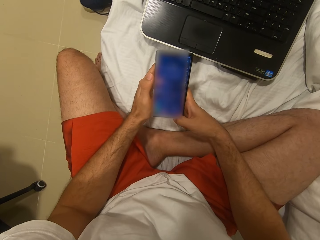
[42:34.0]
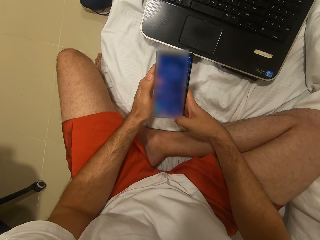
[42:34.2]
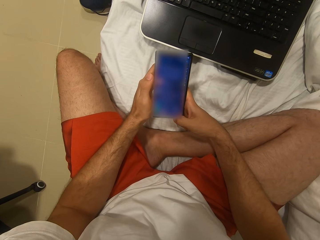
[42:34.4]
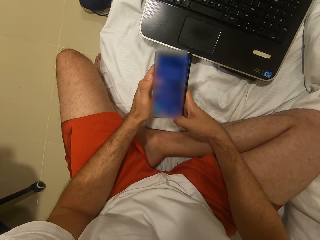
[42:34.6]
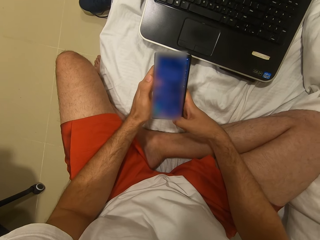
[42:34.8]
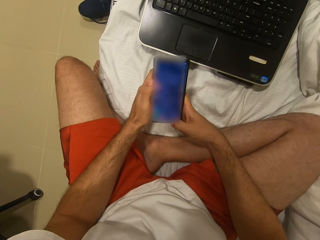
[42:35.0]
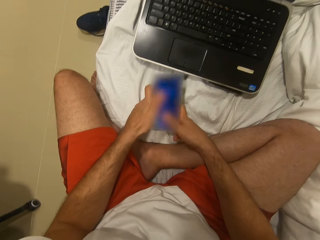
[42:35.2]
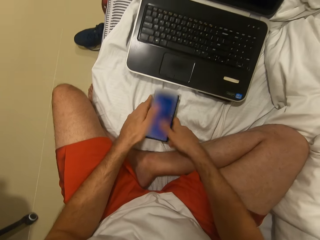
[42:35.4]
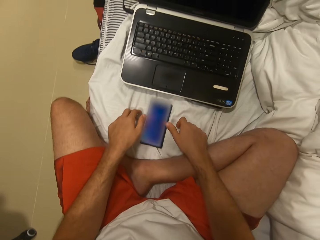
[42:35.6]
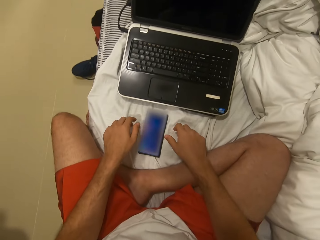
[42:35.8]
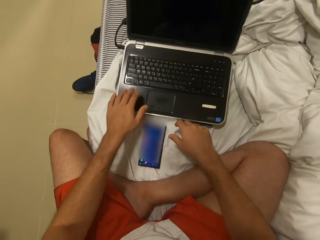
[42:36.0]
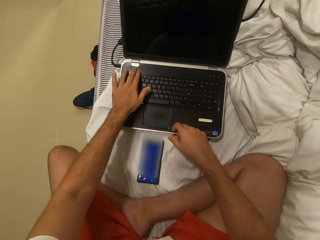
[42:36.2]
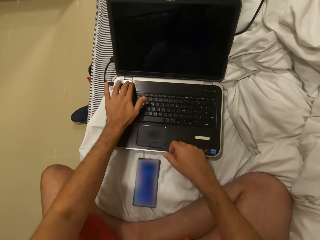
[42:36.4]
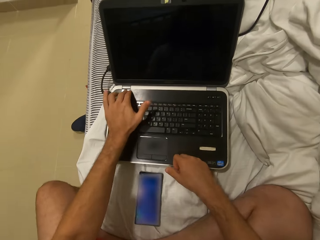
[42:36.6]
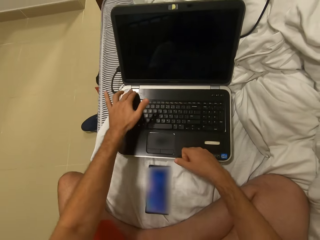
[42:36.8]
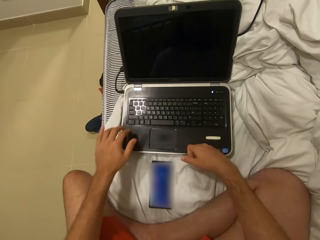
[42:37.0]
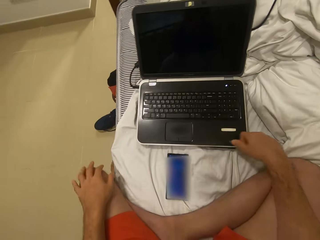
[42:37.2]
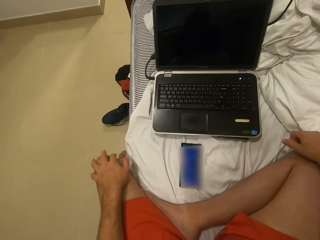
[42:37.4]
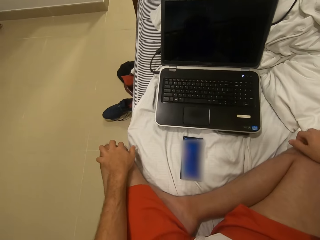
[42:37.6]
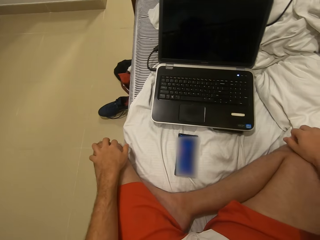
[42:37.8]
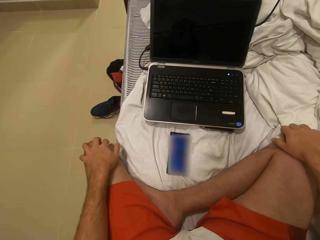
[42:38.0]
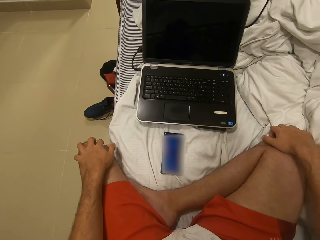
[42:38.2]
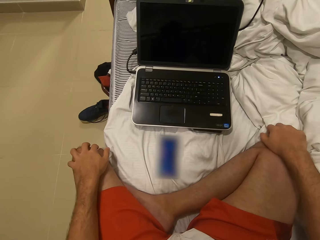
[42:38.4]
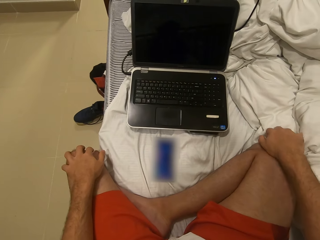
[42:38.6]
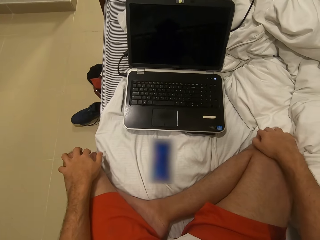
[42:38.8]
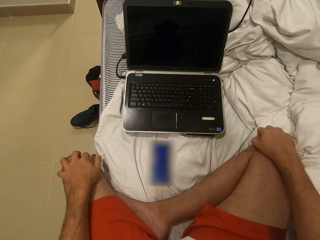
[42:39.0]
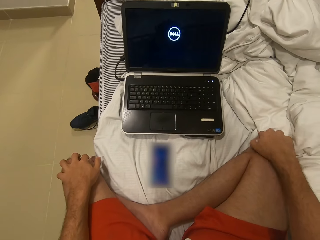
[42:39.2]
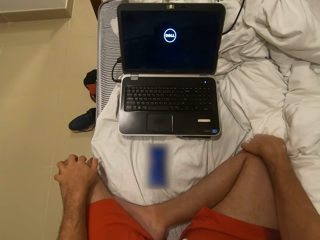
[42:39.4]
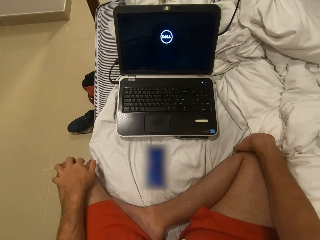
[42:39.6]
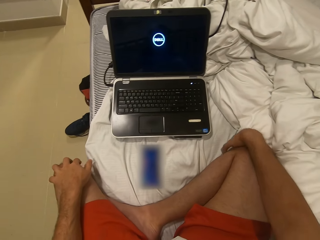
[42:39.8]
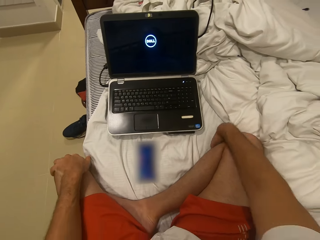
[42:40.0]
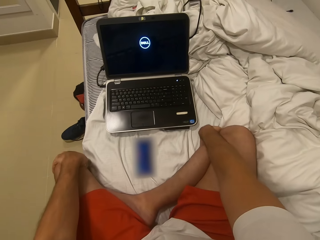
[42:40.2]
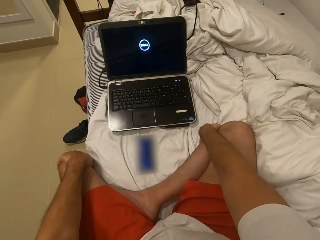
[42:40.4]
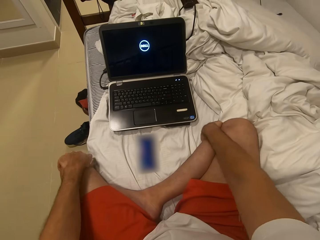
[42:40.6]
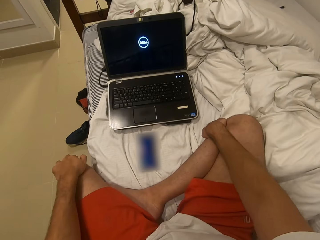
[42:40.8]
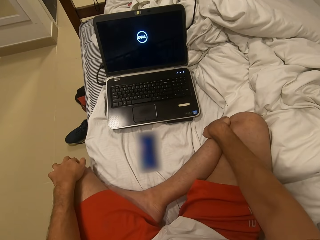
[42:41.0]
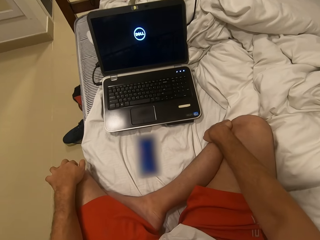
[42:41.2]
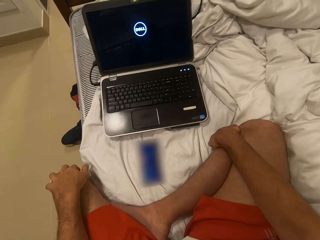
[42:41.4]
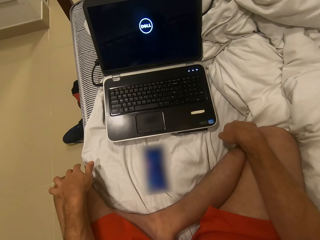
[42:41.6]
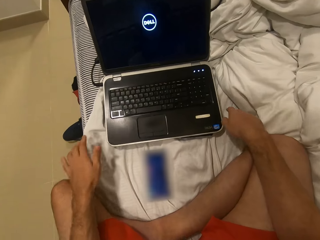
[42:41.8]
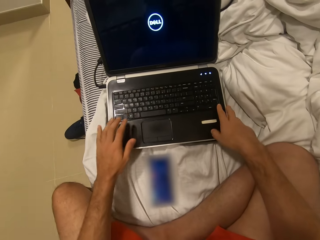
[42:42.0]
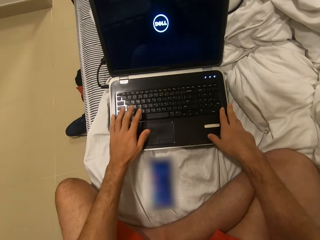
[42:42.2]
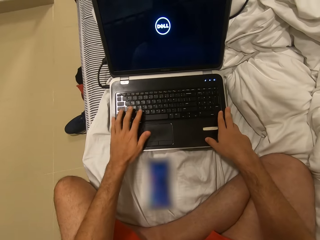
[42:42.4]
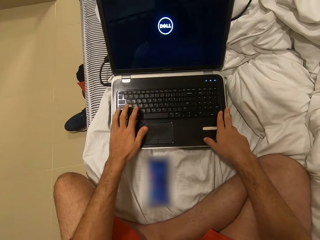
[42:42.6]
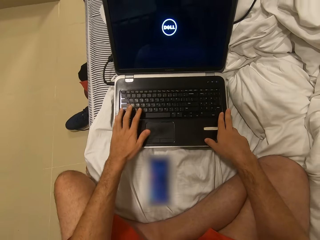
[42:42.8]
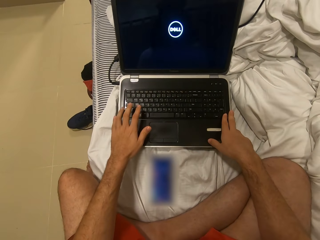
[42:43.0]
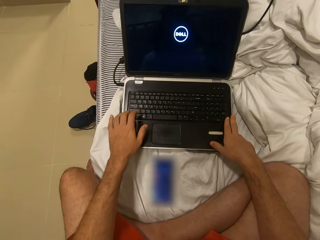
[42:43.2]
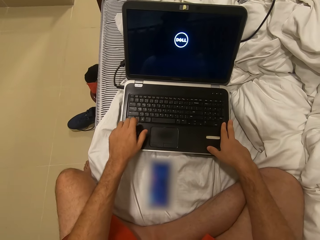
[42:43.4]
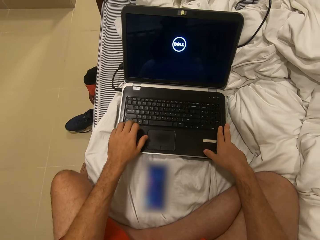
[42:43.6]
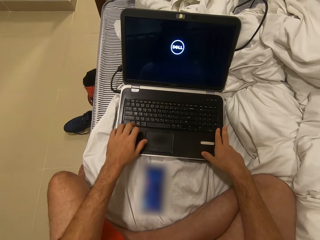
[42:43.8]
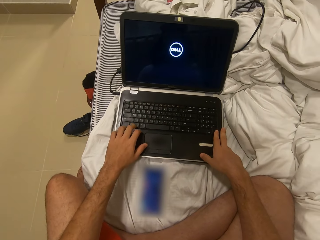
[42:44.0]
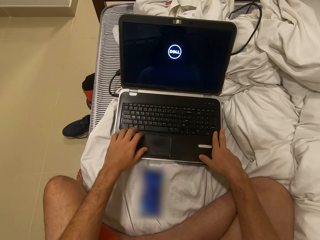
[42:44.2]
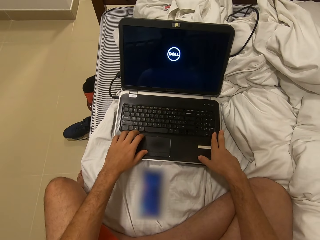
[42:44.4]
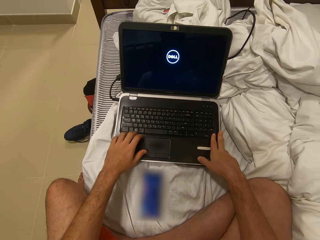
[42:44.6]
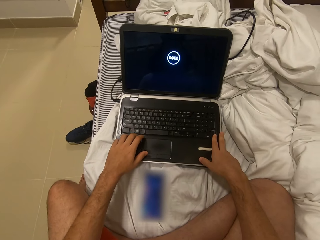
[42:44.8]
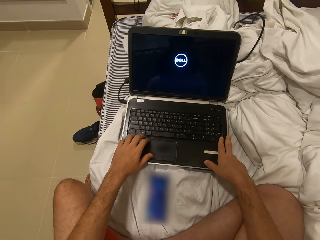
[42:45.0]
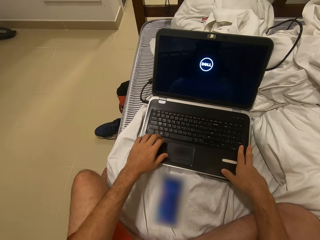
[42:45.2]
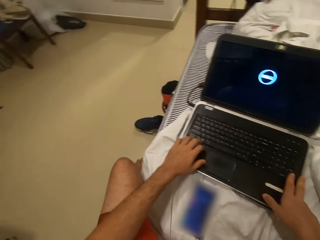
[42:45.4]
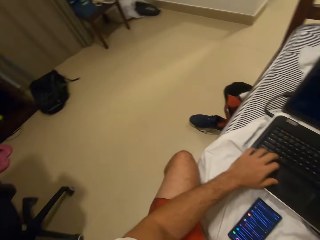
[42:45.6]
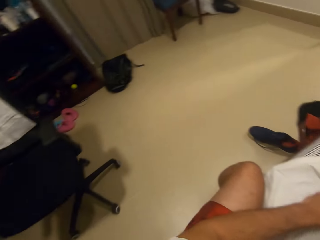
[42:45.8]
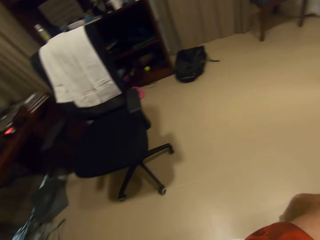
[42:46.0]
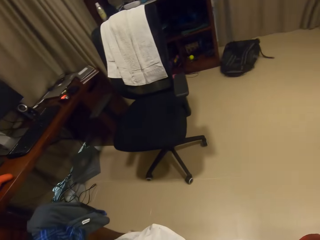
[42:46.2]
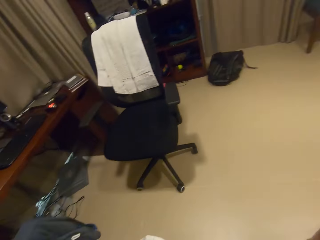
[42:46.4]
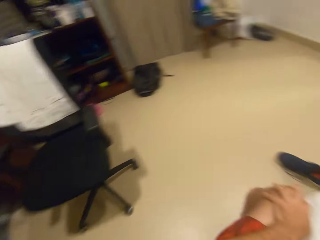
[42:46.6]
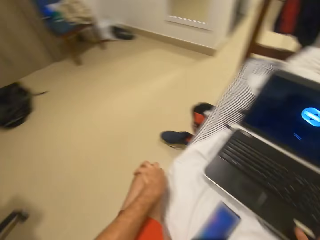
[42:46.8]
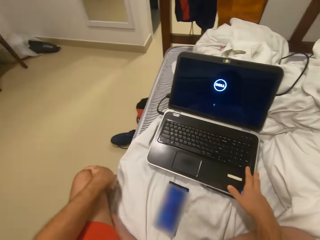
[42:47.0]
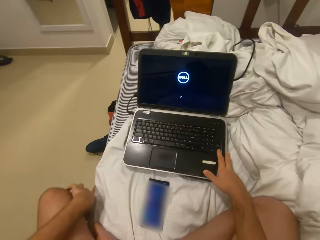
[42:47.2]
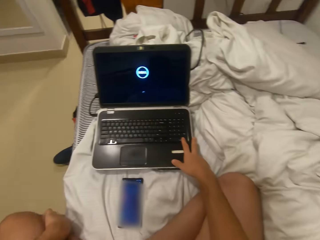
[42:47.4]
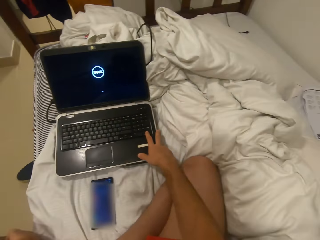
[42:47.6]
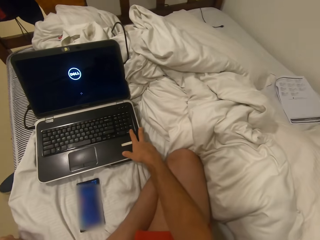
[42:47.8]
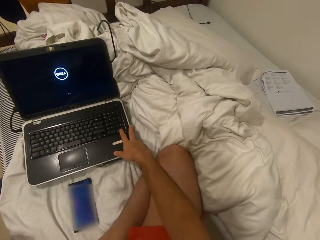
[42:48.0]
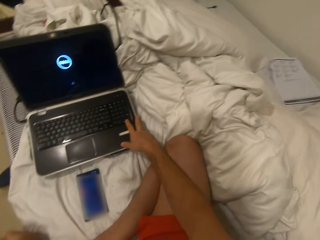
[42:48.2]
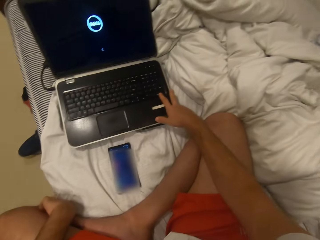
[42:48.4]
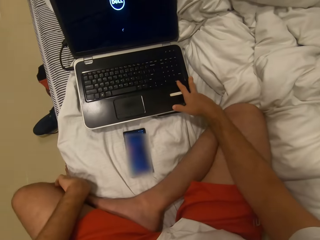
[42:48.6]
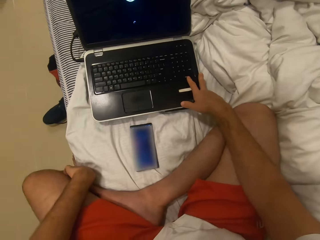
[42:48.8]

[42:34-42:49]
The camera wearer puts down a phone on a bed. He turns on the laptop. He presses a button. He puts hands on his knees. He holds the knee. He puts hands on the laptop. He taps the laptop with a hand. He looks around. He looks at the chair.

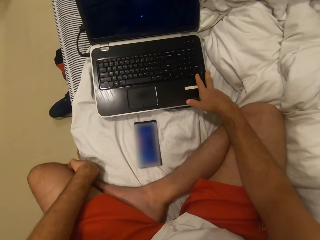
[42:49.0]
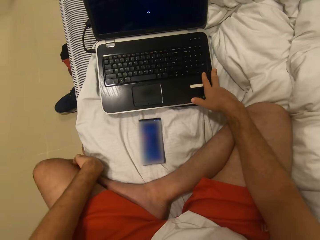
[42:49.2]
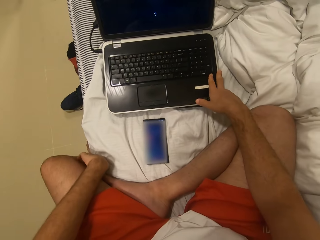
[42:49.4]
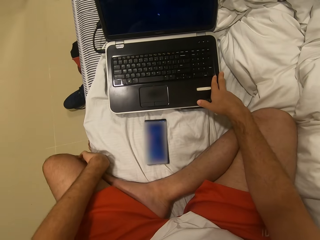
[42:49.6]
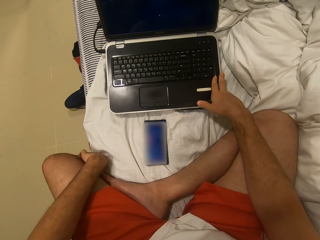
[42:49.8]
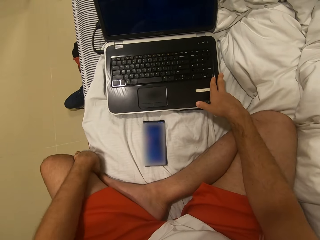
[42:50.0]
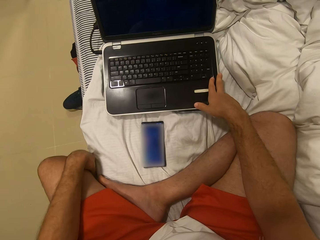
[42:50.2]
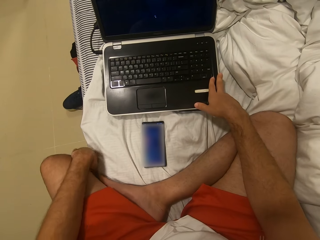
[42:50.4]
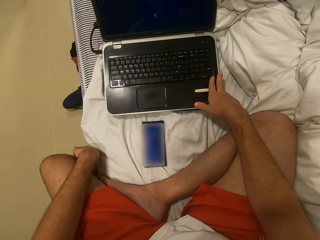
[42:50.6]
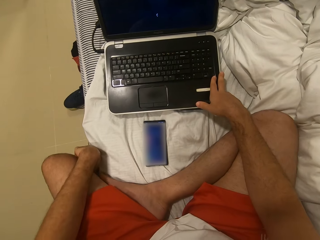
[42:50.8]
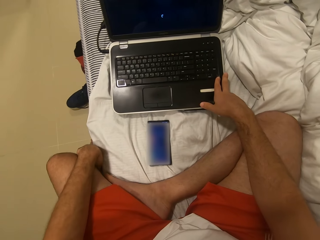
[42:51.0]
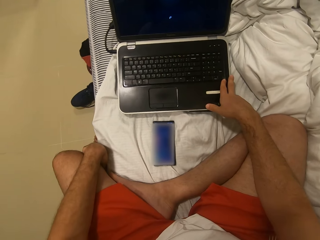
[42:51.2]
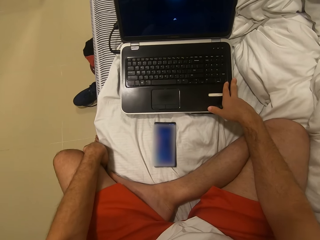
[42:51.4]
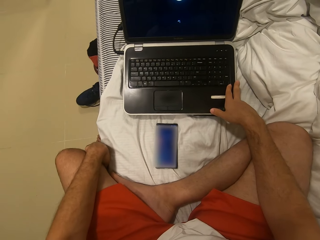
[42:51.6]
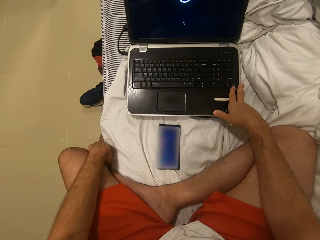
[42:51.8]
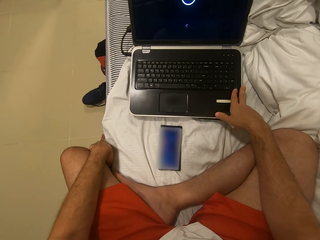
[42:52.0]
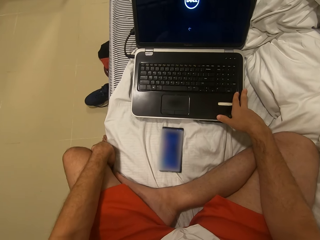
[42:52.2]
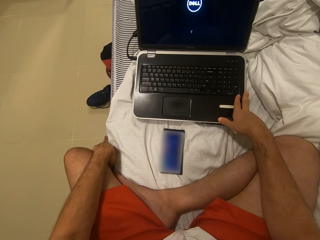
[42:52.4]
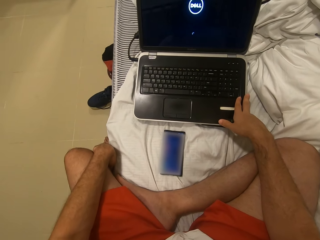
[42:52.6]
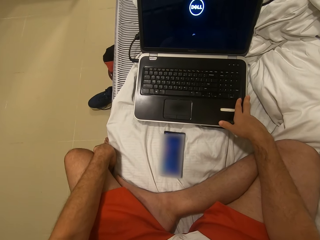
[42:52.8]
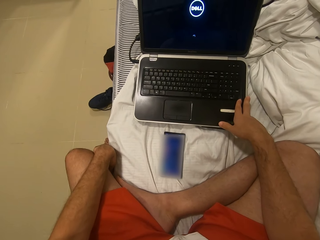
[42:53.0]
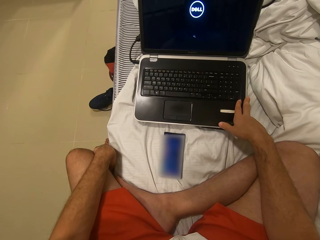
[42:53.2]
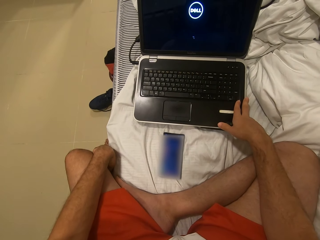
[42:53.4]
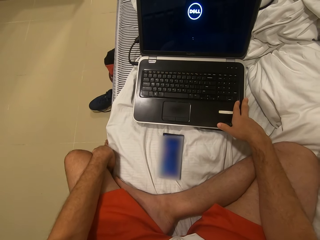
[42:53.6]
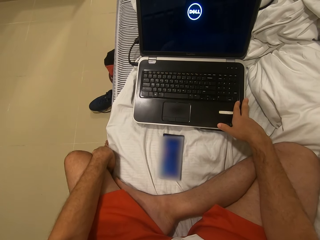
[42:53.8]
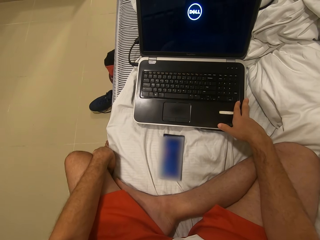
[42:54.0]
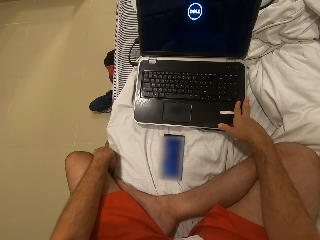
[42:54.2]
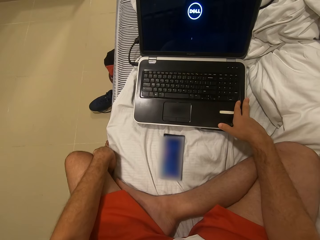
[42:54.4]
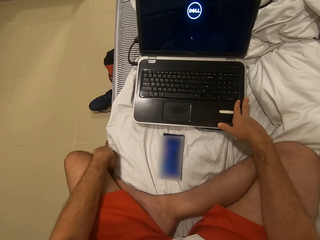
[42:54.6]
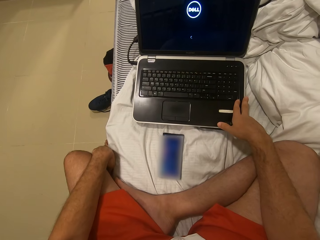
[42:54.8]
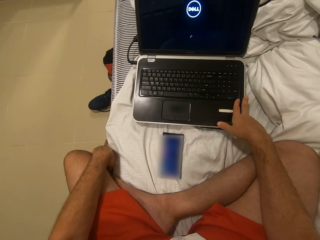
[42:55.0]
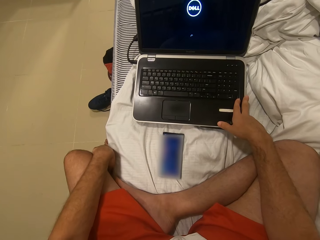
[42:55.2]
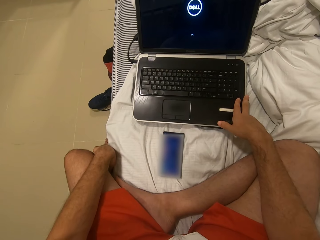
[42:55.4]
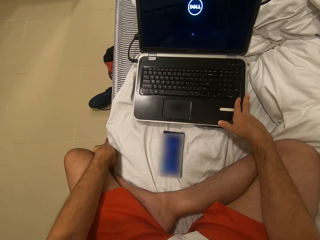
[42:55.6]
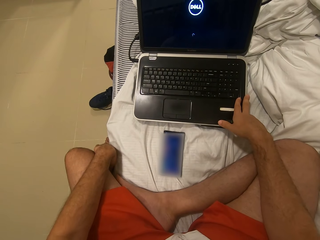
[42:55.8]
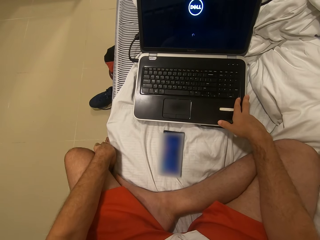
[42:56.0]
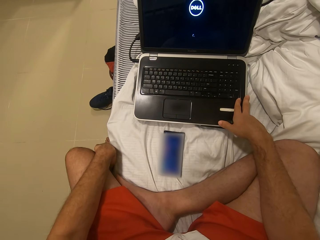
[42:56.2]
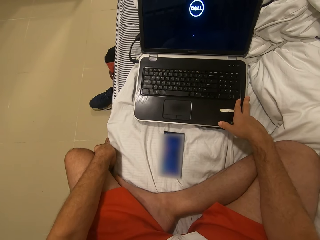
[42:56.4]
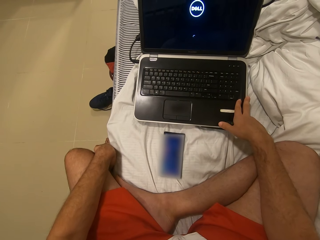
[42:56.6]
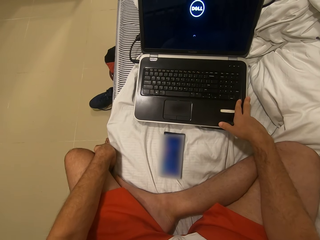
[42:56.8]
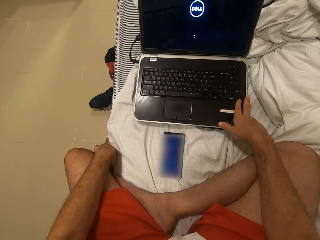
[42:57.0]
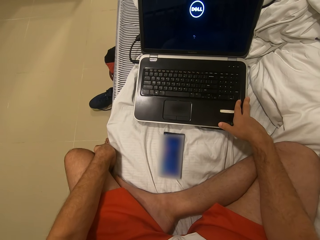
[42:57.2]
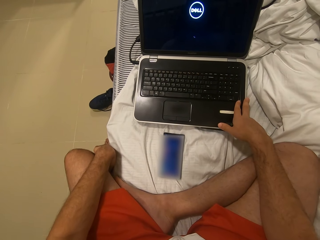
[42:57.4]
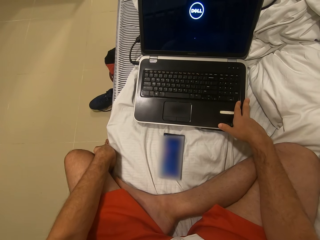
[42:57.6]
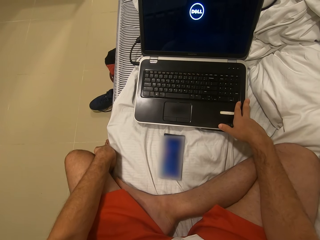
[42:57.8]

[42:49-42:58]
The camera wearer stares at a laptop.
